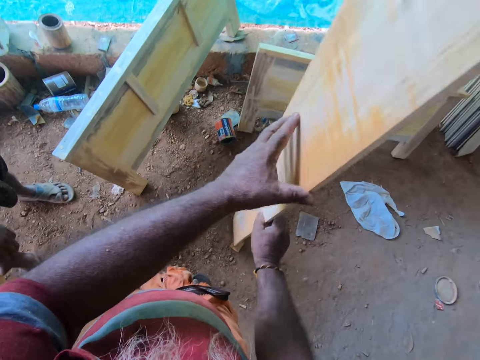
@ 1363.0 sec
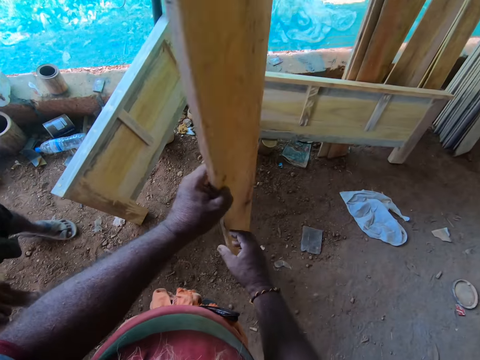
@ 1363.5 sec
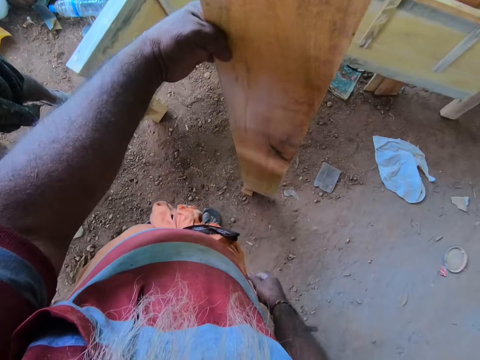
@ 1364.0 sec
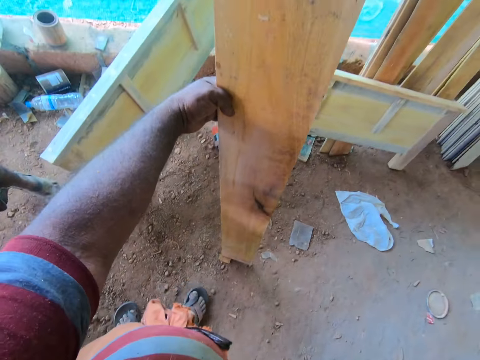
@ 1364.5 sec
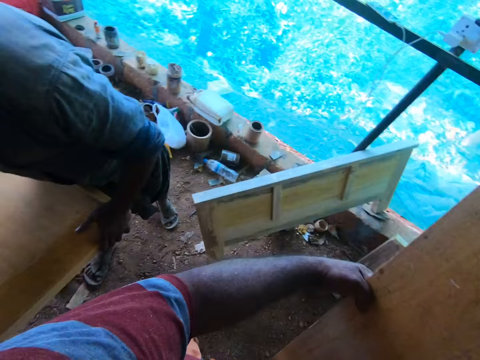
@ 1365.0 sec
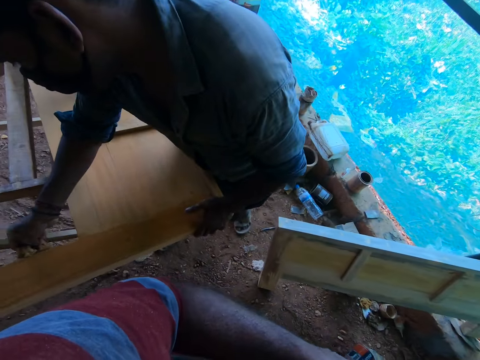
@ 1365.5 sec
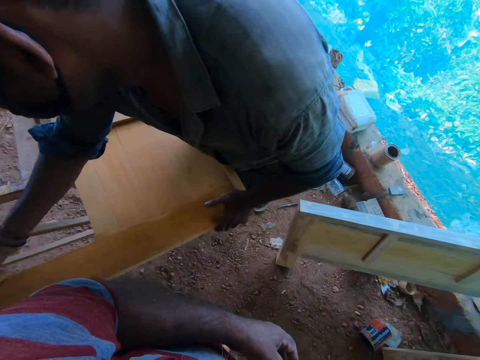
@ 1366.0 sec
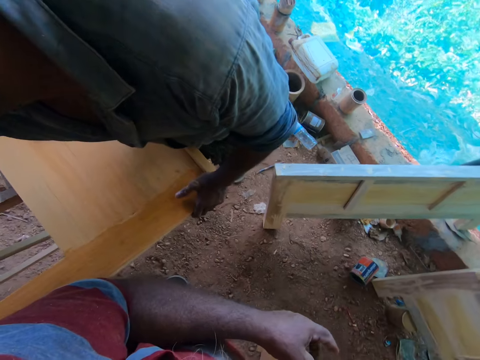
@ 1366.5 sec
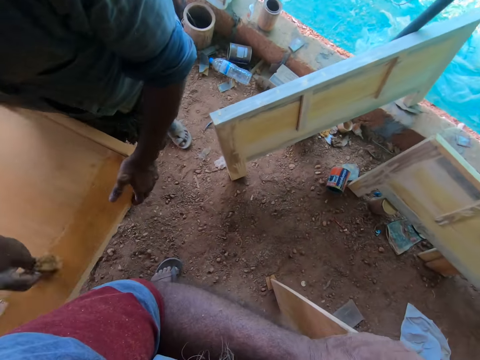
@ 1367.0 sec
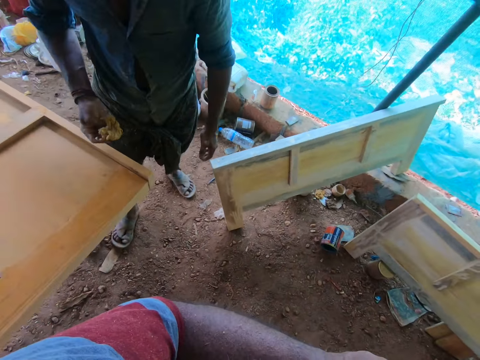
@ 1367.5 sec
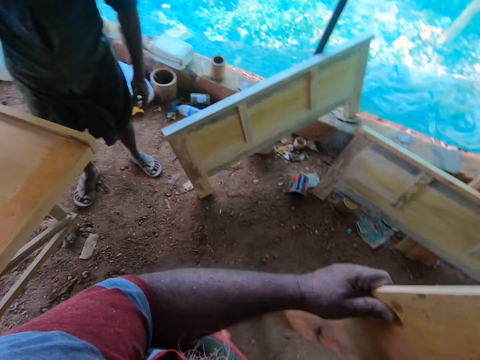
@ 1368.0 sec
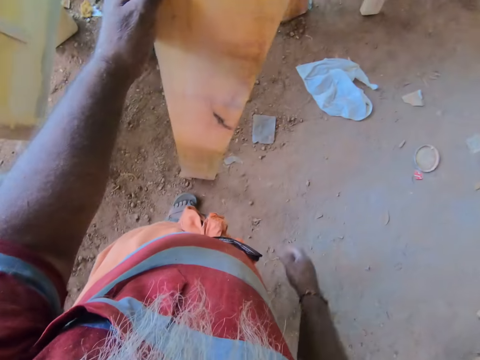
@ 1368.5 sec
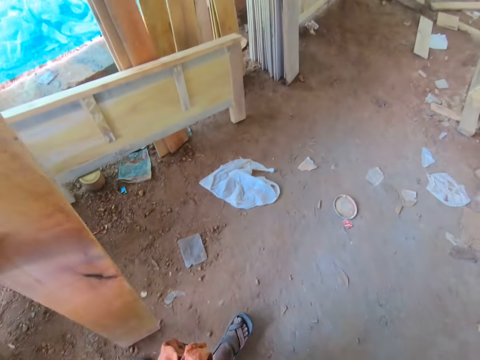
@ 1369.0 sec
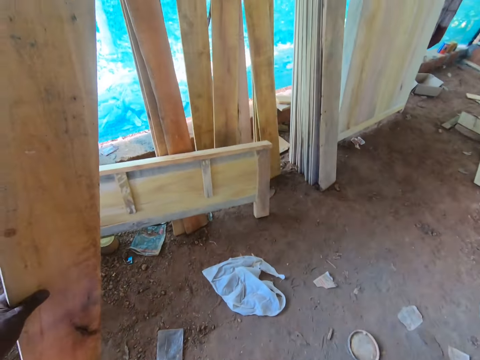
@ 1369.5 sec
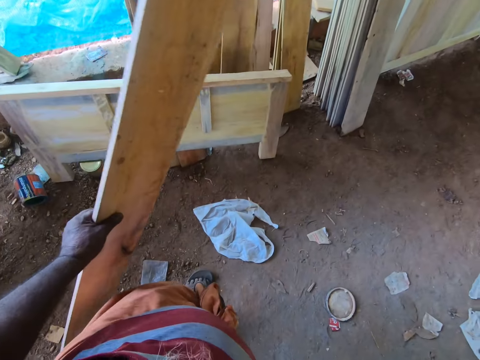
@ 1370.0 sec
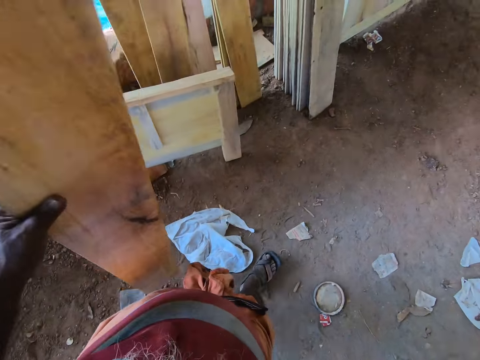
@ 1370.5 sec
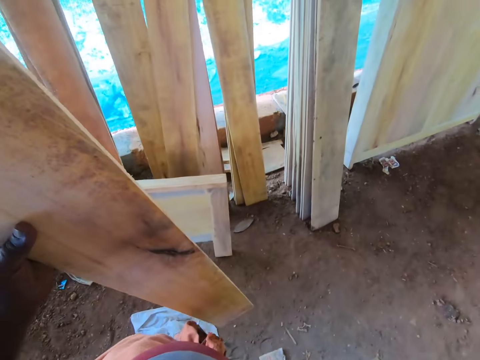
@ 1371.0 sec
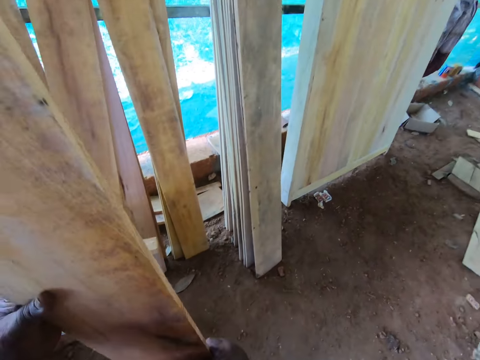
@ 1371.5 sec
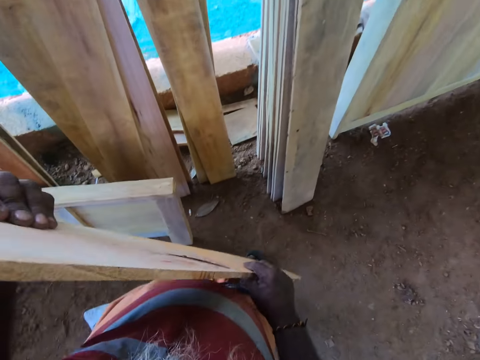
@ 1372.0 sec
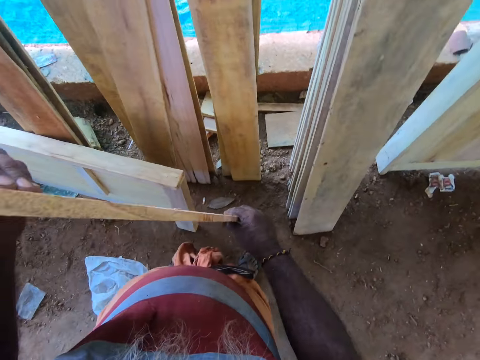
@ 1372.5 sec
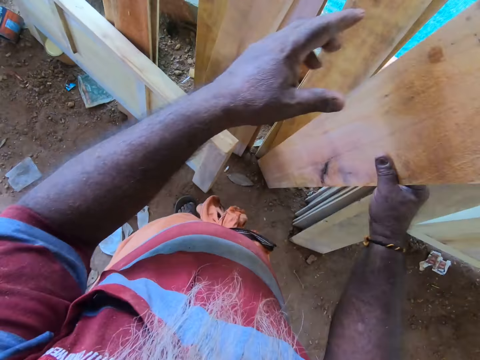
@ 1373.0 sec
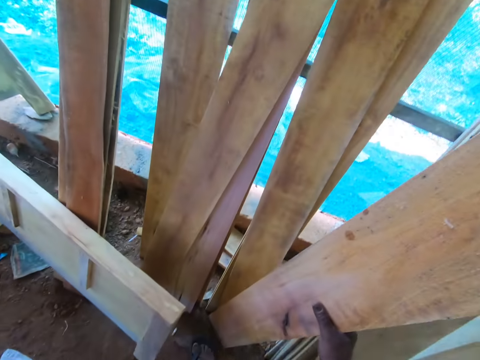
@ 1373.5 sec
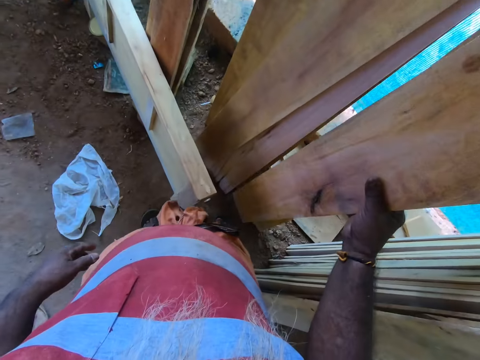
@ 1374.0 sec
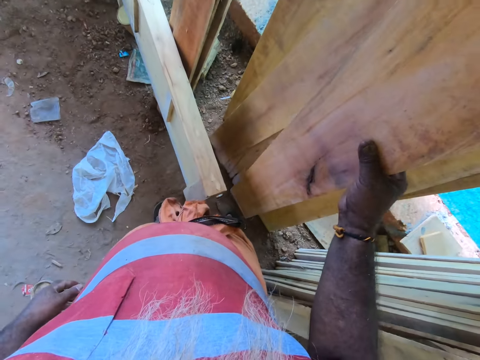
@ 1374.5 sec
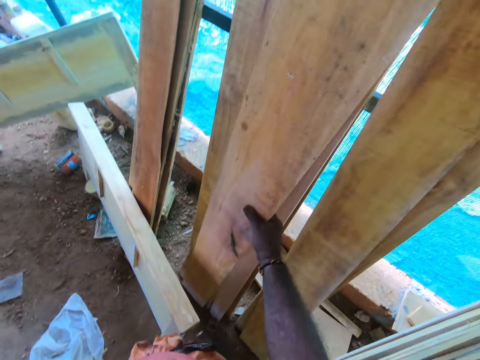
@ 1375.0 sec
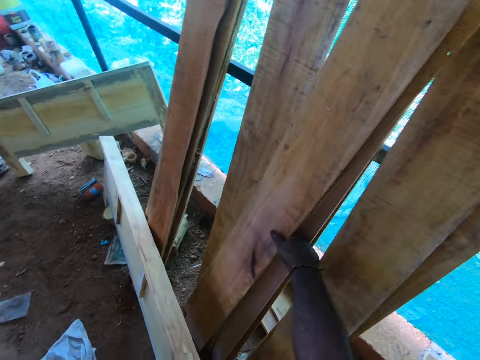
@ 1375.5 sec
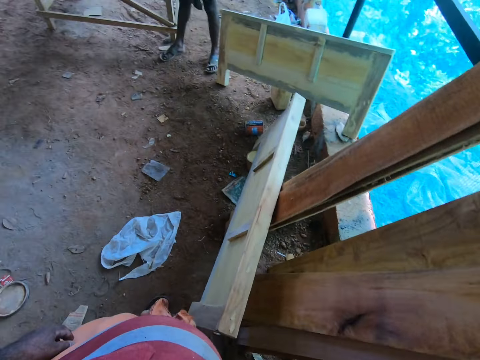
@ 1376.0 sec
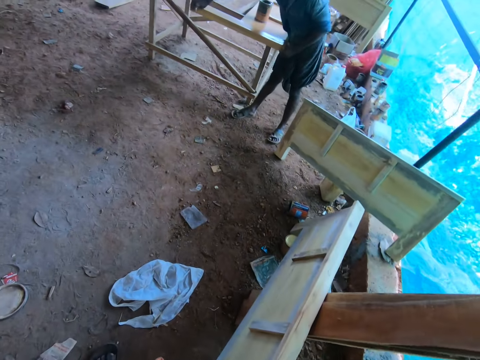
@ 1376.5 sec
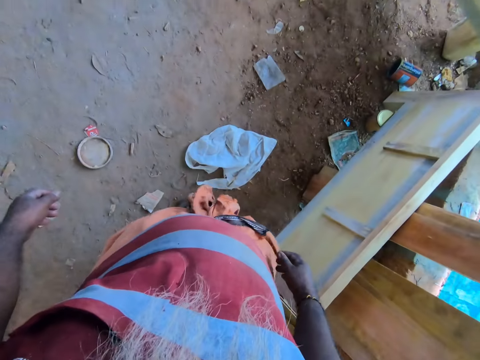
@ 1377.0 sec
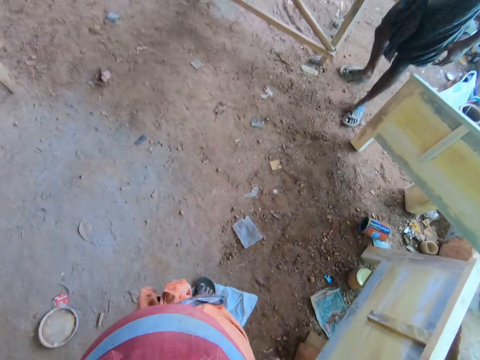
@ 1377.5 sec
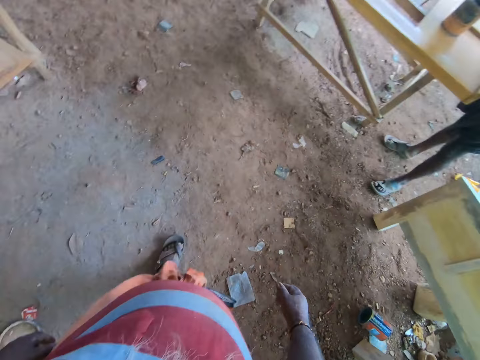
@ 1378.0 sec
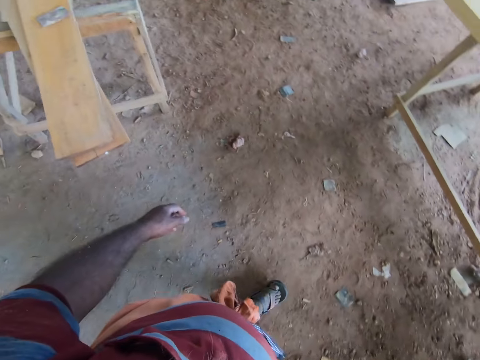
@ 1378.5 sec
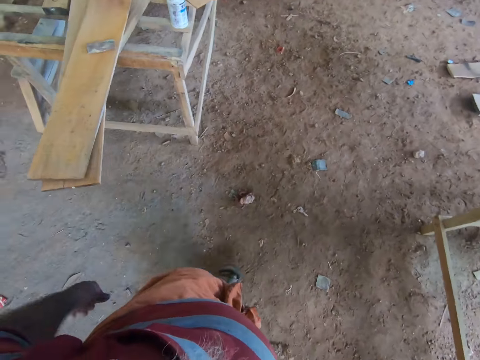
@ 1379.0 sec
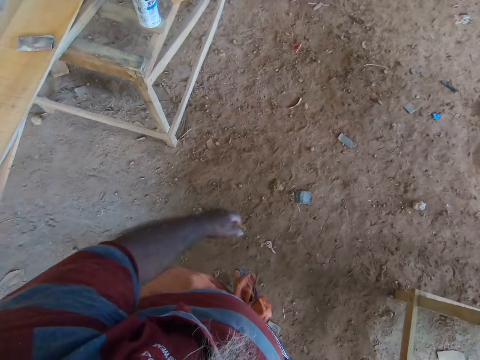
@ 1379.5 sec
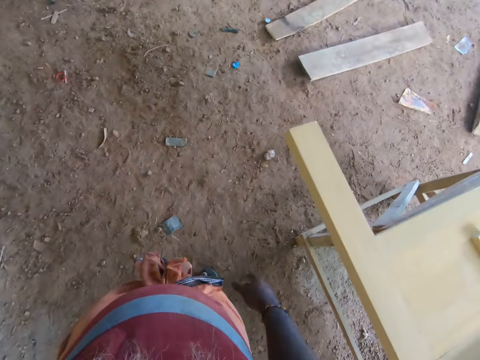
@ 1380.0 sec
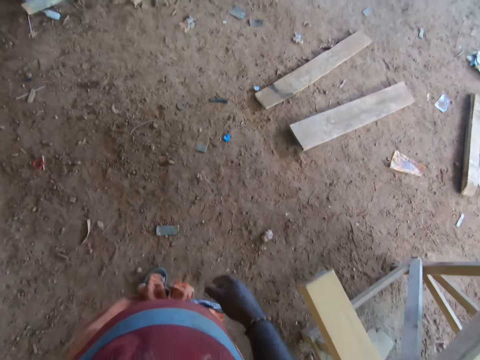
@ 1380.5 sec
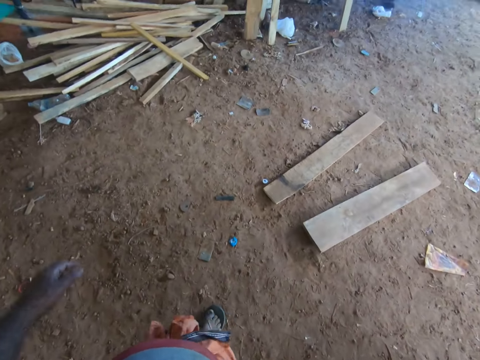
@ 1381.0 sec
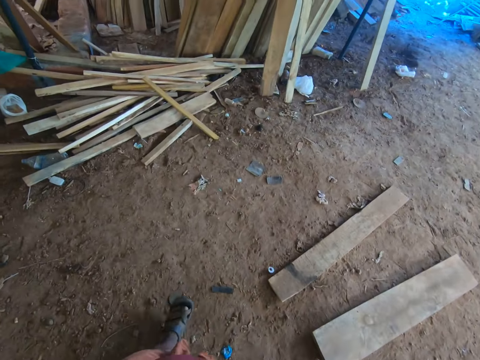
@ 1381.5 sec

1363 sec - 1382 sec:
The camera wearer holds the plank with his left hand. He looks around. He converses with a man. The camera wearer looks at the wood. He walks with the wood. He passes the piece of wood in his left hand to his right hand. He rests the piece of wood in his right hand against a piece of wood resting against the wall. He walks in the workshop.

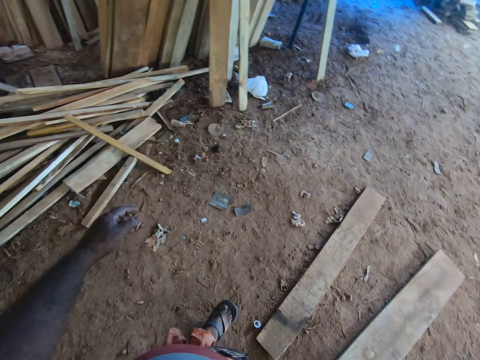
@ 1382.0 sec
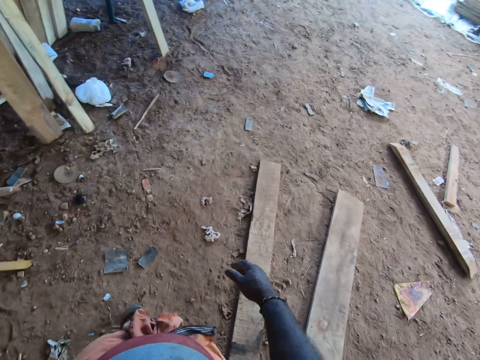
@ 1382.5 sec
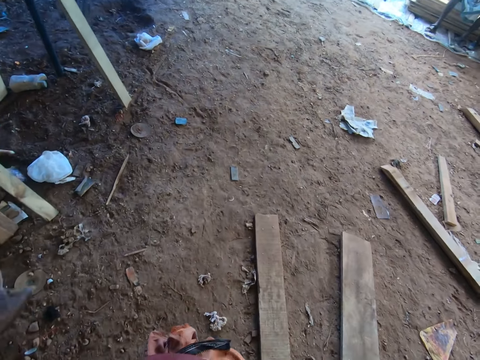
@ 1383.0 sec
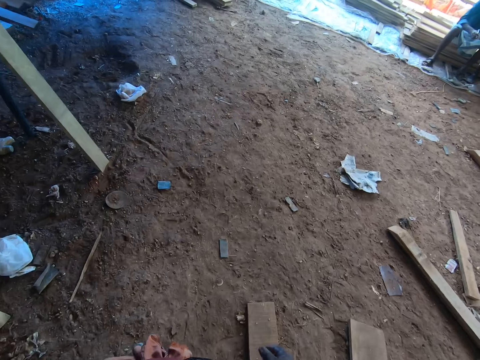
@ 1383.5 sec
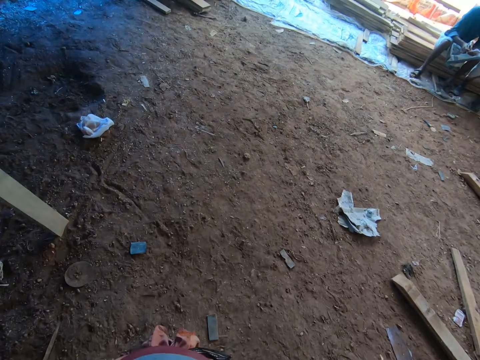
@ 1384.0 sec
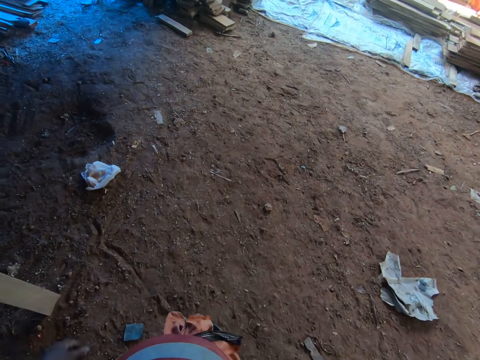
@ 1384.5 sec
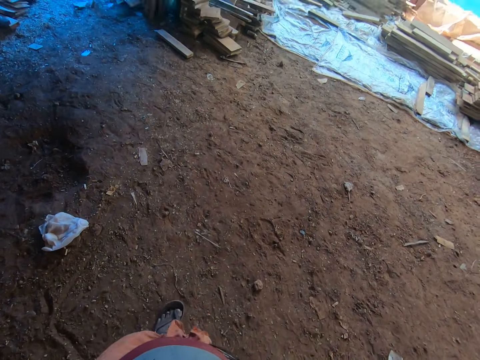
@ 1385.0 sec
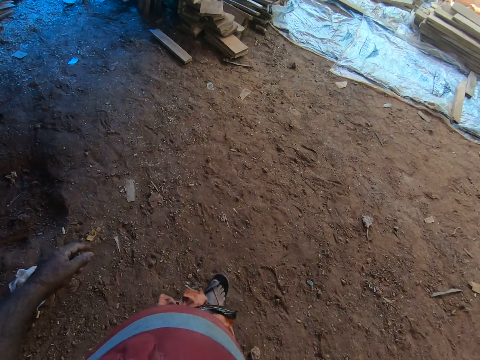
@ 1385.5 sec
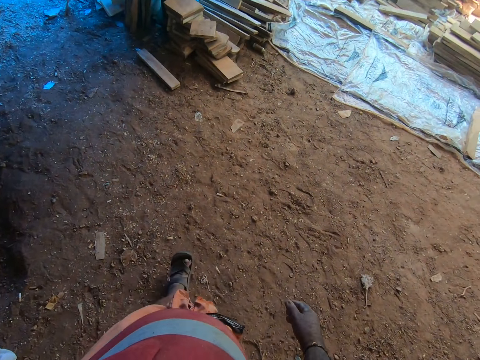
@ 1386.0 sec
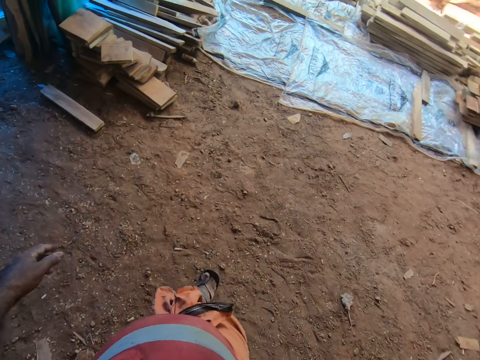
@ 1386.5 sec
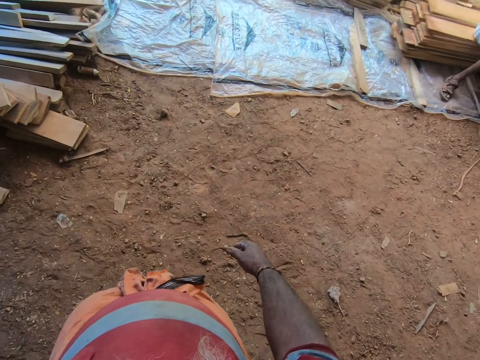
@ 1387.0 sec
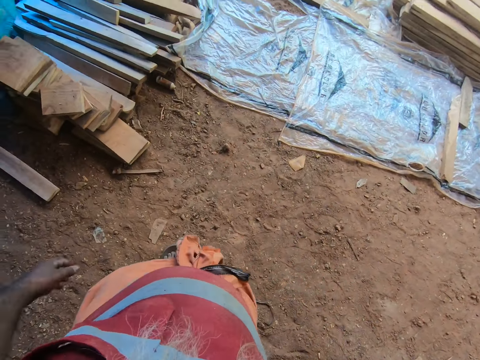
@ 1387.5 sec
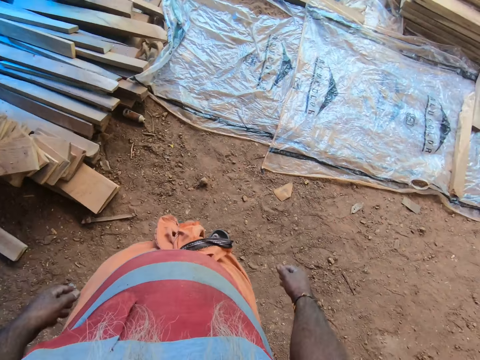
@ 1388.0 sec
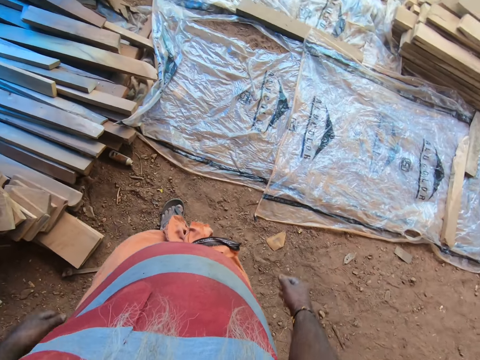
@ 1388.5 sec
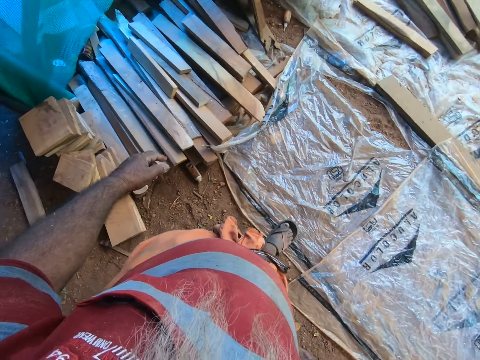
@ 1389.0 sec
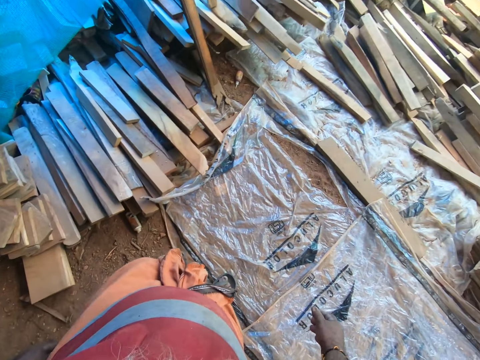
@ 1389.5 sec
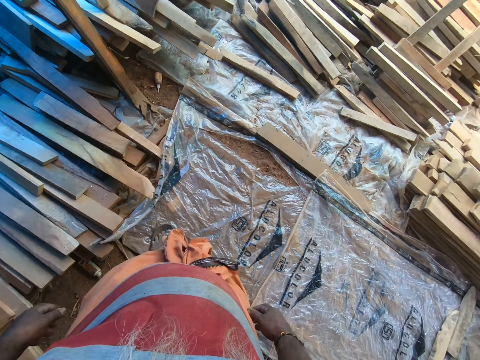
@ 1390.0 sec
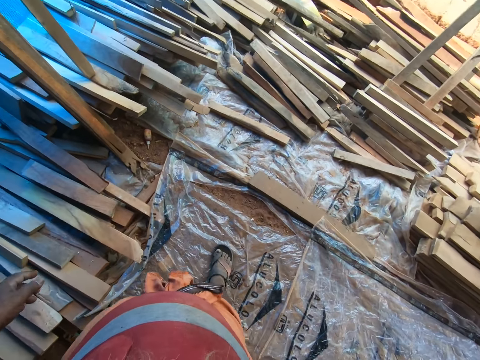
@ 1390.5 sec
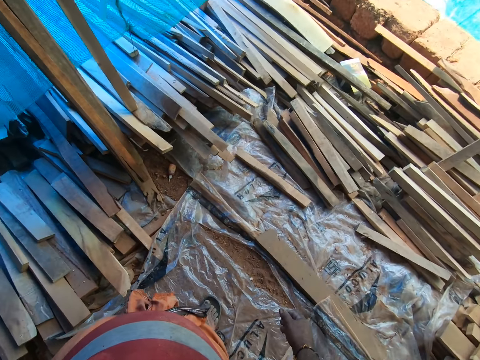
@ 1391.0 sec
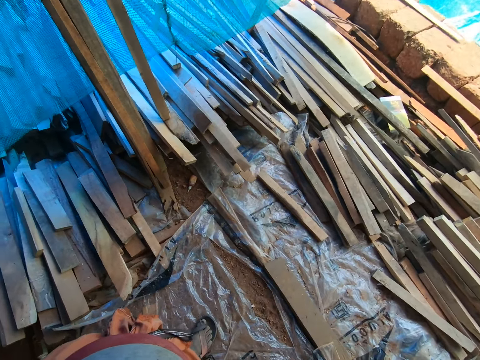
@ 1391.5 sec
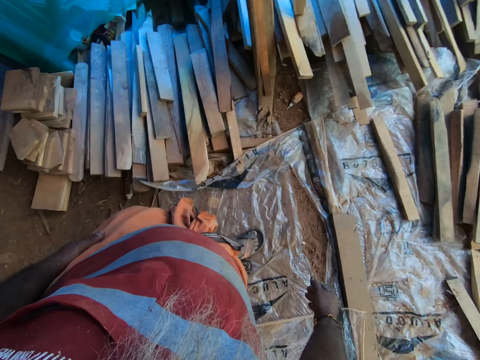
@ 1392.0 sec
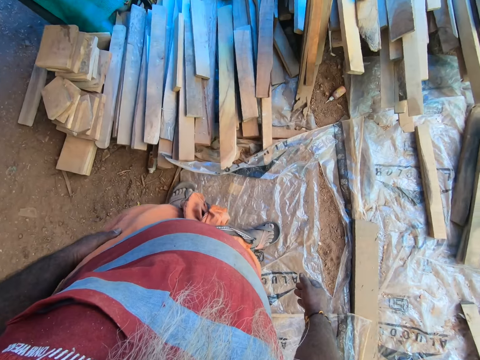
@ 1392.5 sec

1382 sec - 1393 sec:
The camera wearer looks at the woods.
